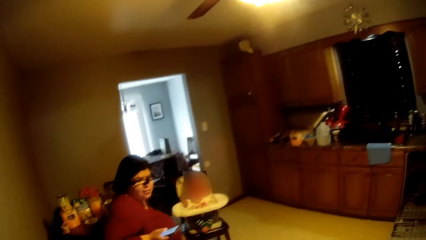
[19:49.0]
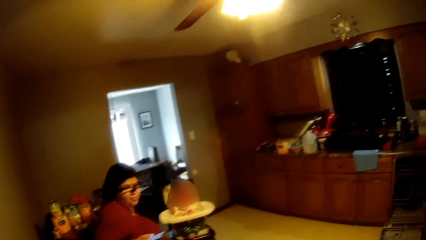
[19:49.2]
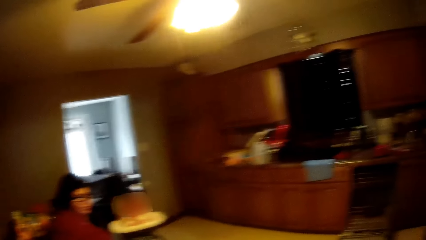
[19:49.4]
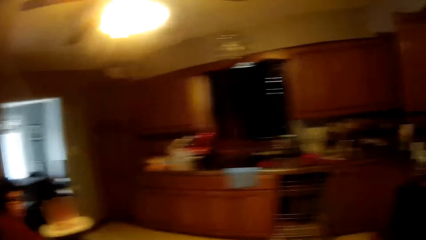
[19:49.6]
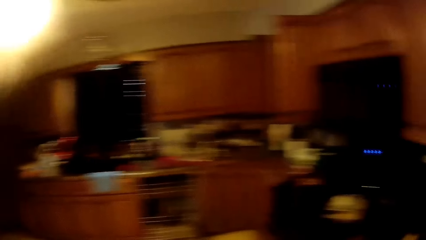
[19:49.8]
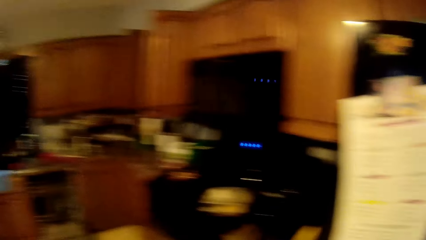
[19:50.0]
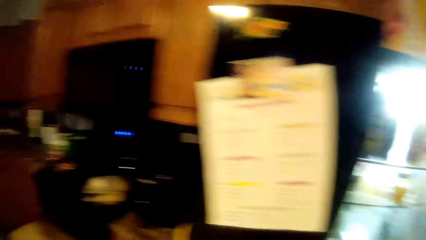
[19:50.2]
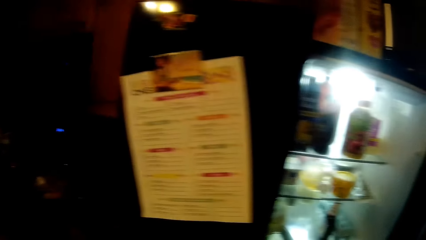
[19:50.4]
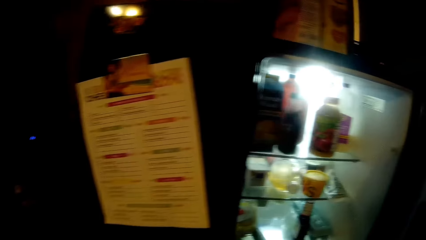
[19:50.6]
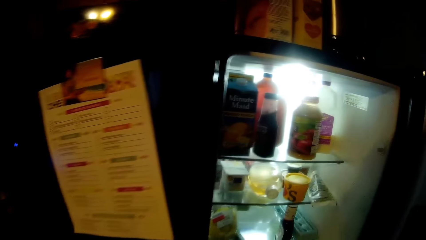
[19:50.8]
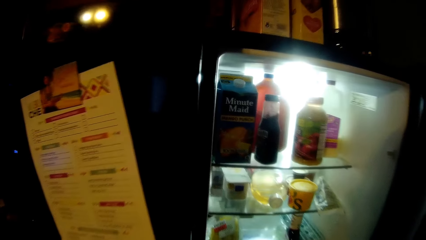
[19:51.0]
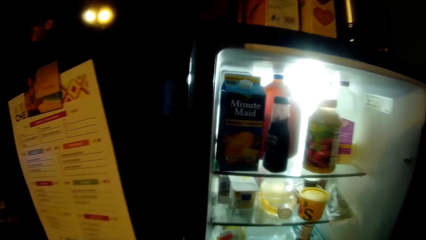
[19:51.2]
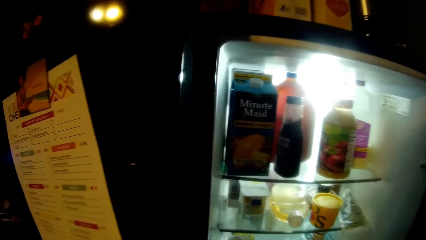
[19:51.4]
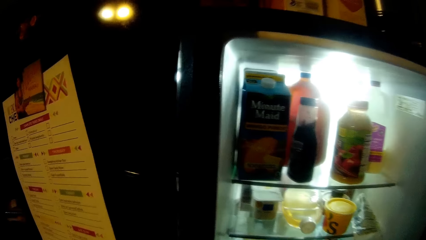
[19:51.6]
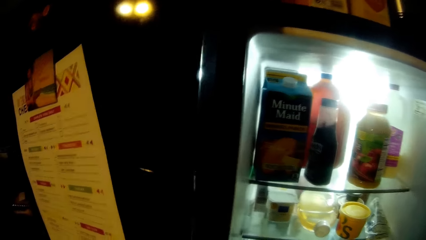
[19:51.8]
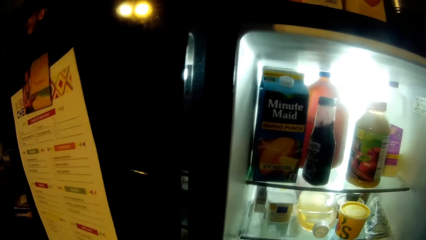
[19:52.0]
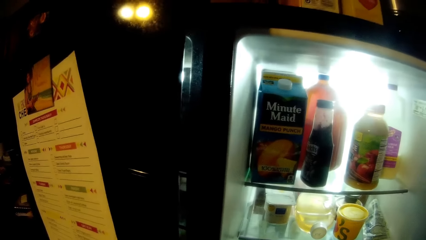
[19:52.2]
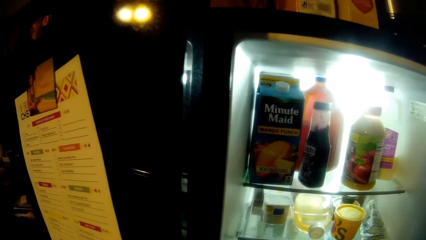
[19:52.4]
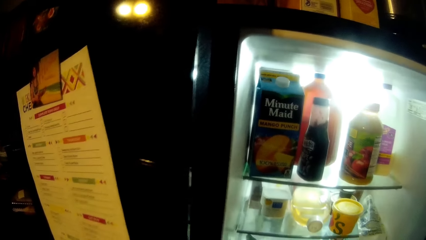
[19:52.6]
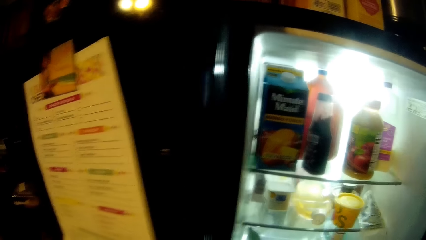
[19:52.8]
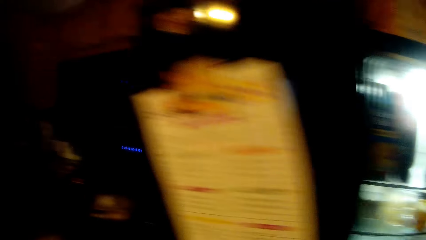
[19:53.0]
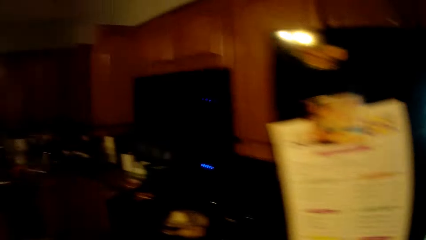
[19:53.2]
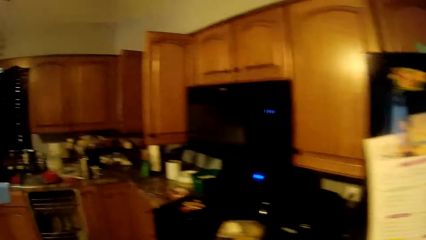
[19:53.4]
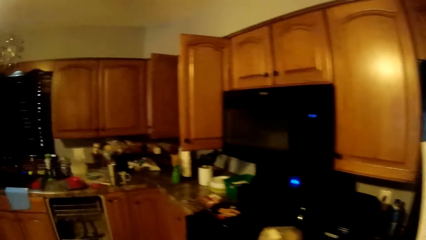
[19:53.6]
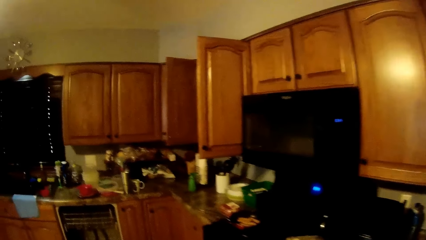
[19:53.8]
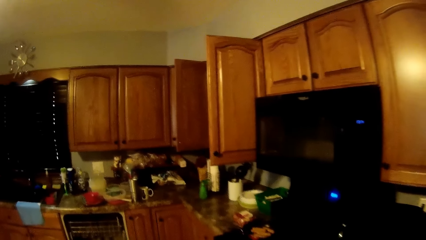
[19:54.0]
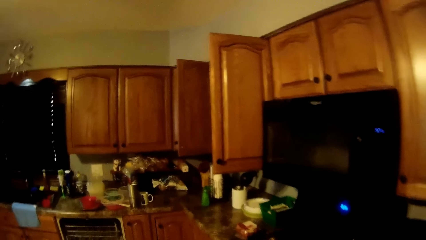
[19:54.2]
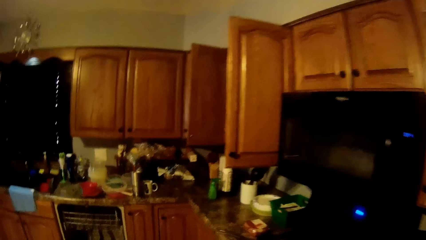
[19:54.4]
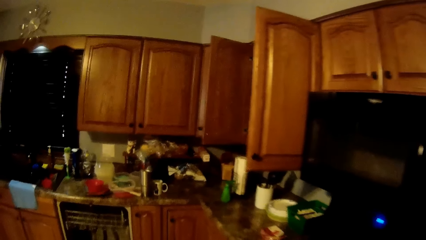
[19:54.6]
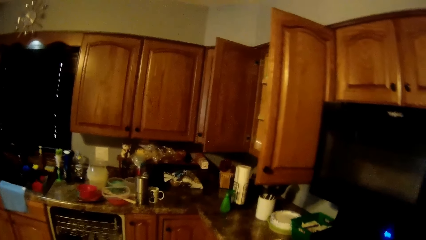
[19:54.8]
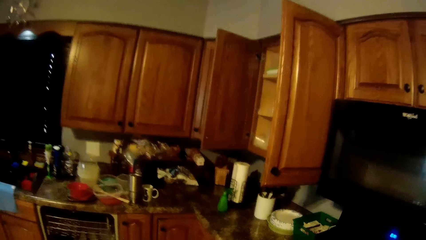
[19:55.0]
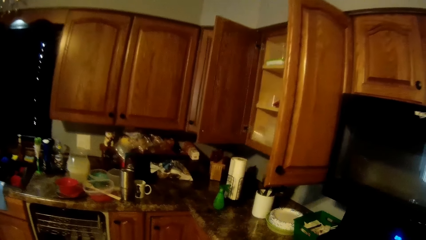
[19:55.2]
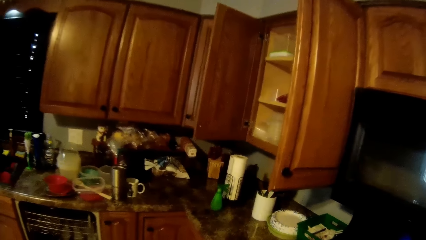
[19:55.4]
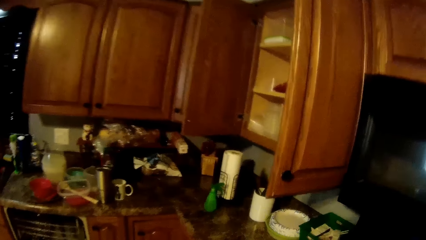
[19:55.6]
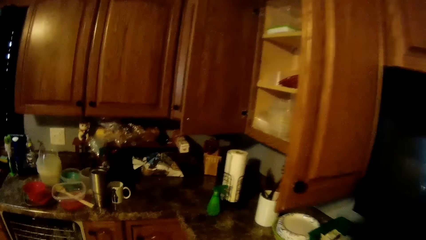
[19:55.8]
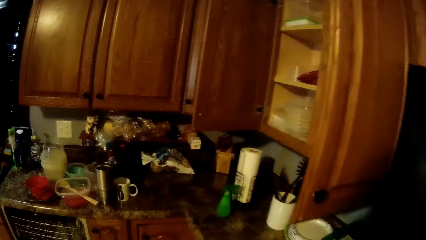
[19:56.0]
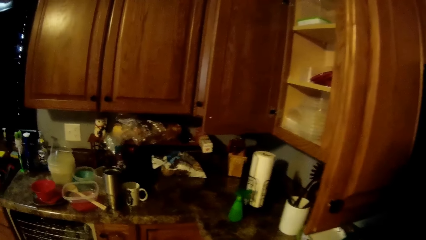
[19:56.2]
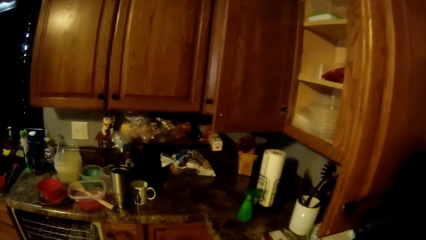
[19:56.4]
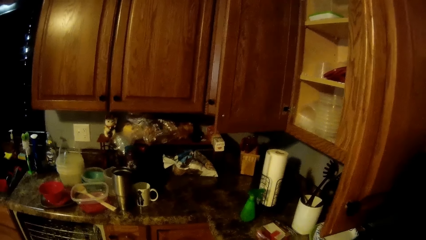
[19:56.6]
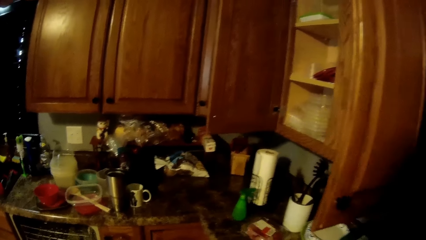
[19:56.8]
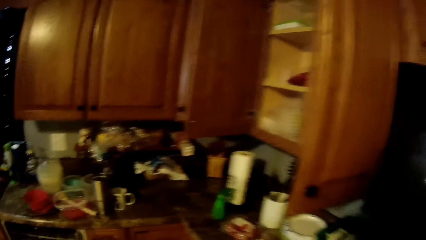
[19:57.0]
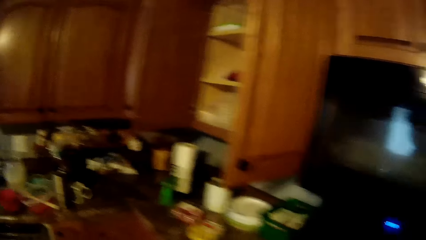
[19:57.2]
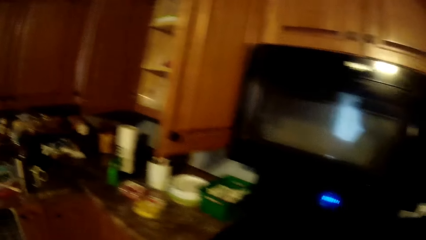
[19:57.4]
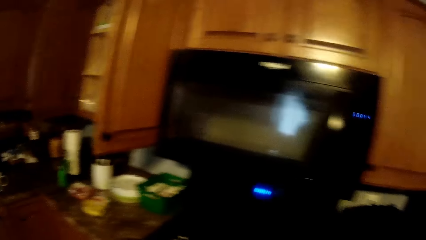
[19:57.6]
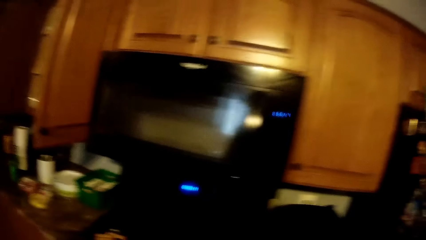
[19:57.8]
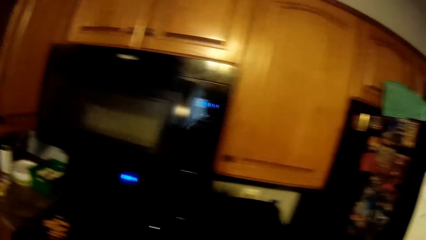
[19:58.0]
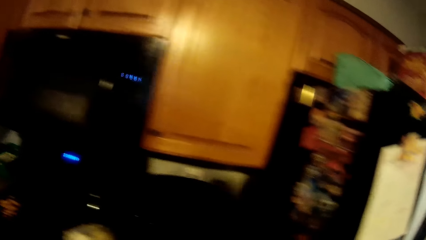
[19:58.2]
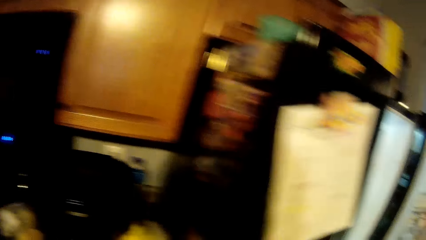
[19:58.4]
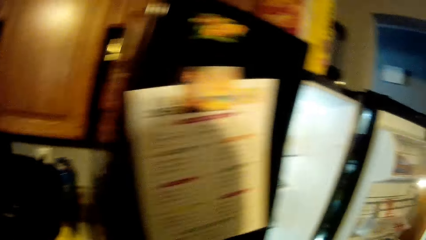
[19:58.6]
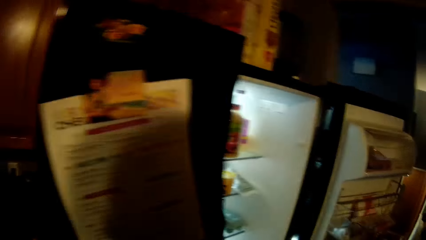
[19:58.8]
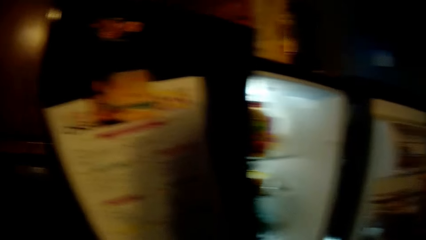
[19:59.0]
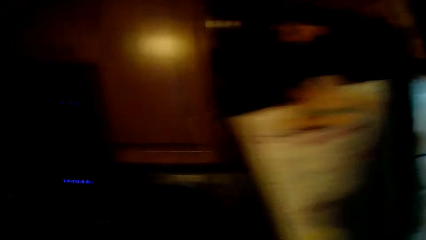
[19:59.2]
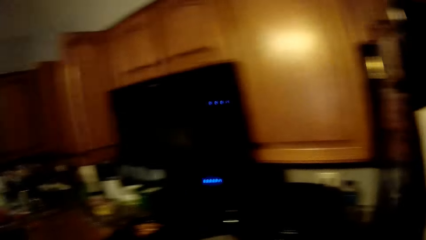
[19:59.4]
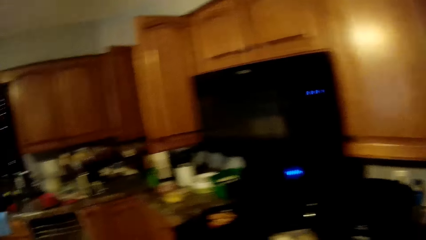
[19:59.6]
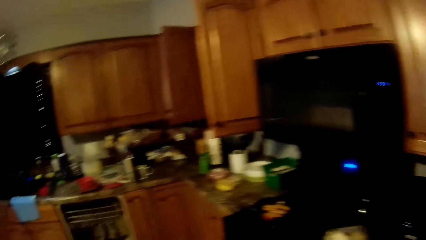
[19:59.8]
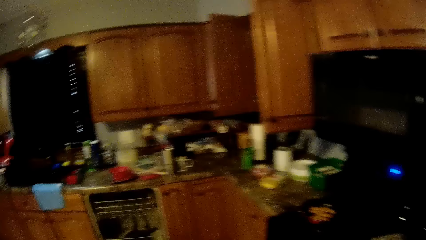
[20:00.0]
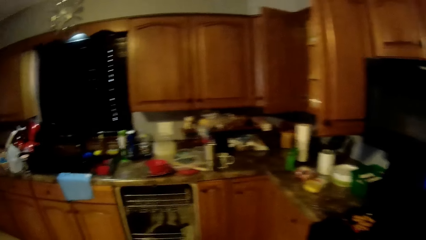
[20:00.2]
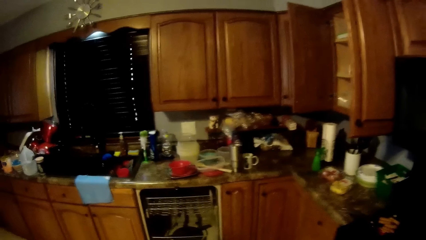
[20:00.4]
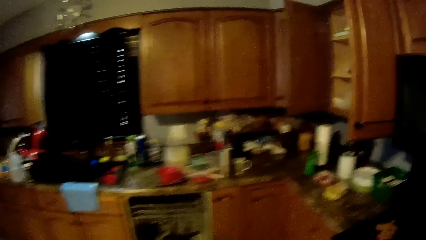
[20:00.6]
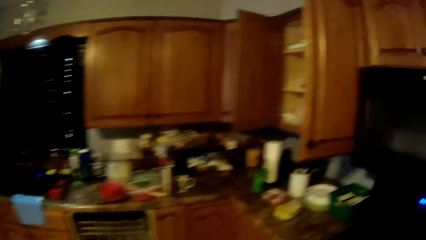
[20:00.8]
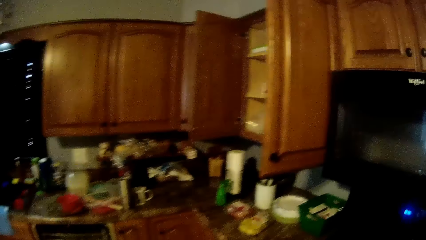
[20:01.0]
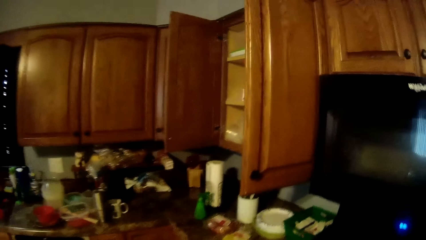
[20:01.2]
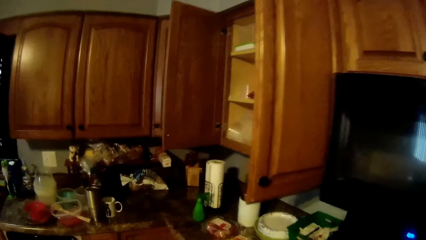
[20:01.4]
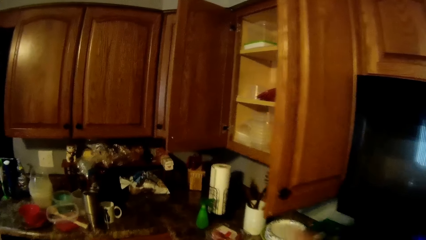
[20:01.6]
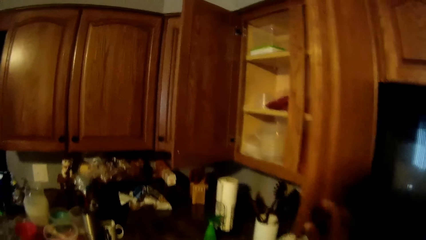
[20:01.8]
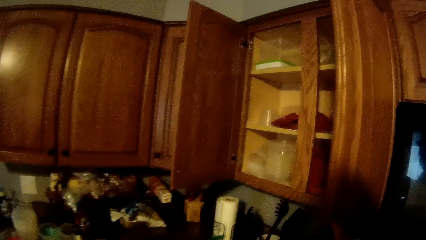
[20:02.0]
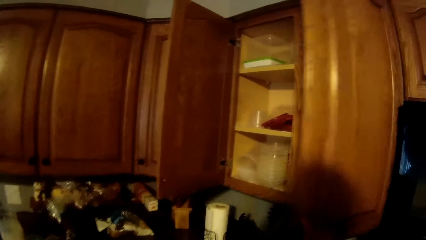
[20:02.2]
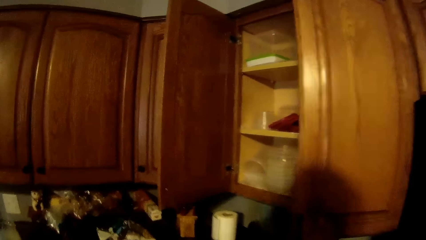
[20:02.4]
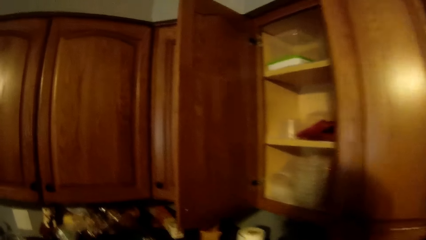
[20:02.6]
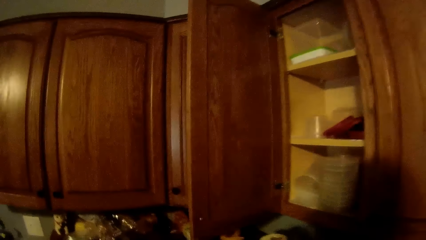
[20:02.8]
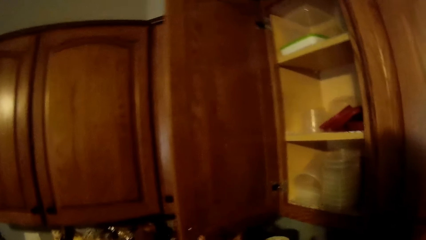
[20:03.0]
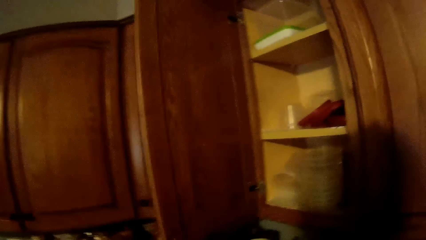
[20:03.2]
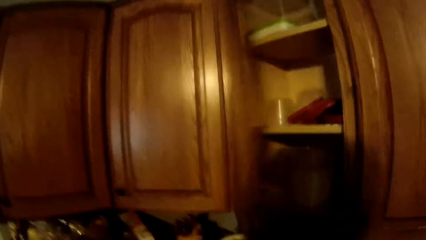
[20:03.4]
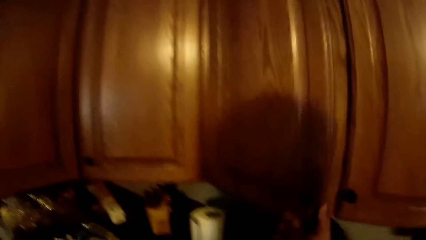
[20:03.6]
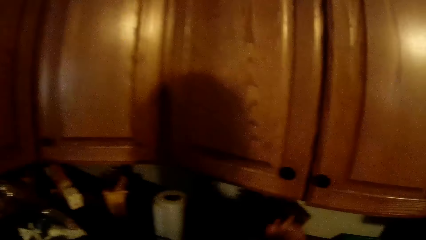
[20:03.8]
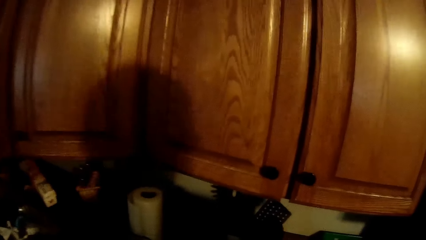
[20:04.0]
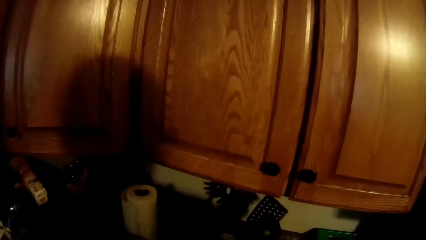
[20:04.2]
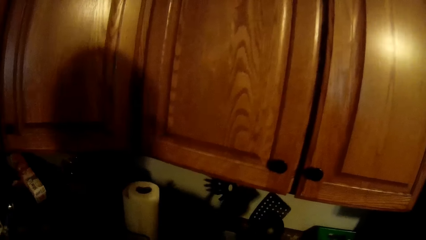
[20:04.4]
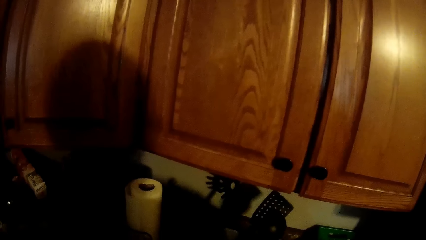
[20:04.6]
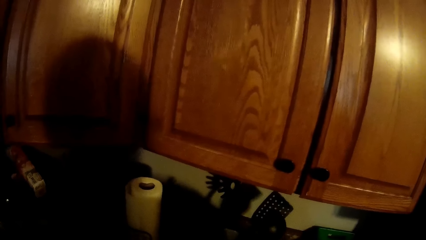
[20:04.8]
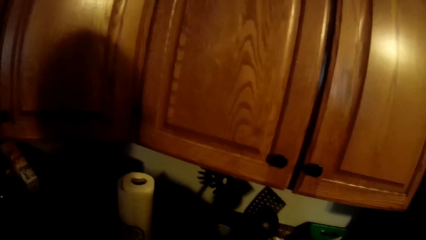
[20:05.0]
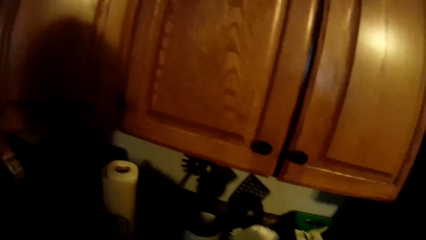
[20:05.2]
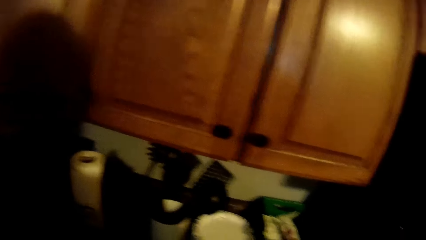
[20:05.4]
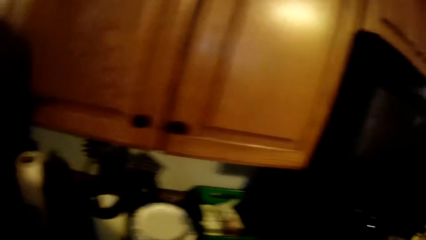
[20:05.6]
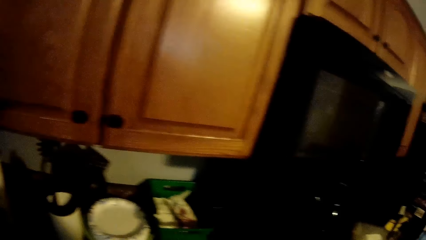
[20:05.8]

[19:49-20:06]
The camera wearer looks in the refrigerator. He walks around. He moves some food packs on the sink countertop with his right hand. He closes a cabinet door with his right hand. He closes the cabinet door with his right hand again.
